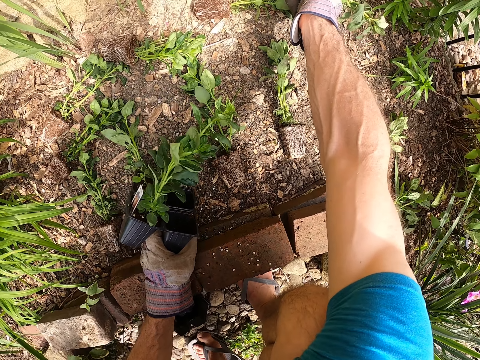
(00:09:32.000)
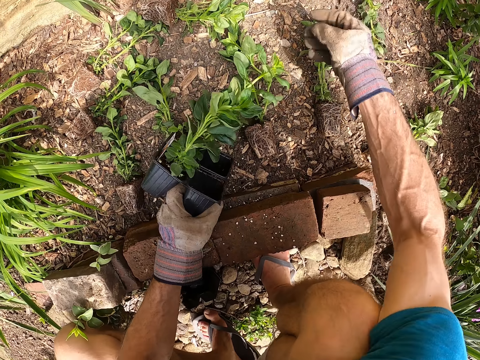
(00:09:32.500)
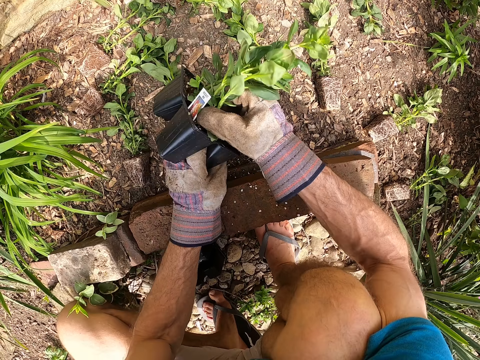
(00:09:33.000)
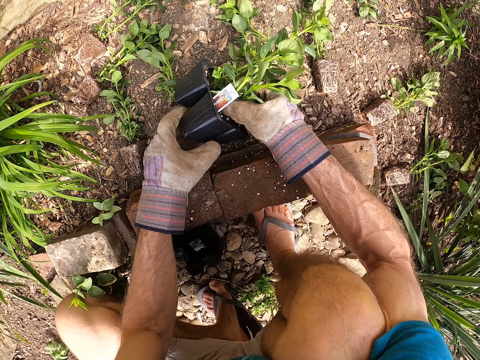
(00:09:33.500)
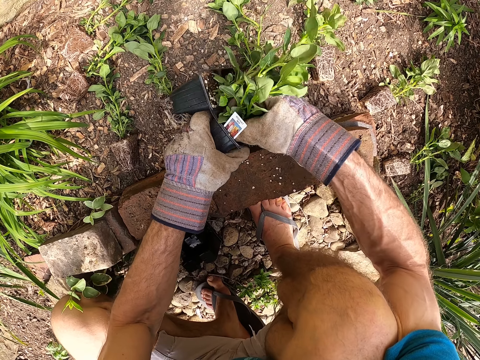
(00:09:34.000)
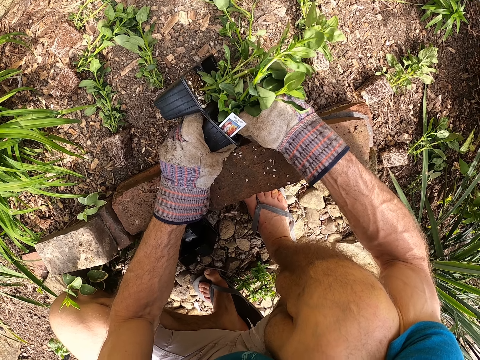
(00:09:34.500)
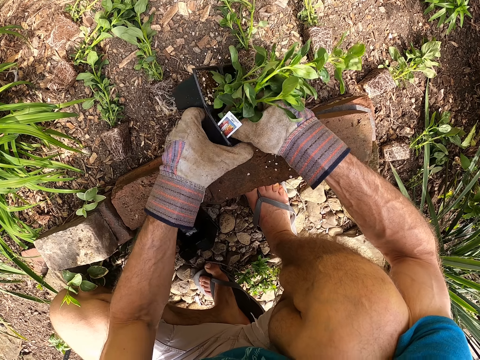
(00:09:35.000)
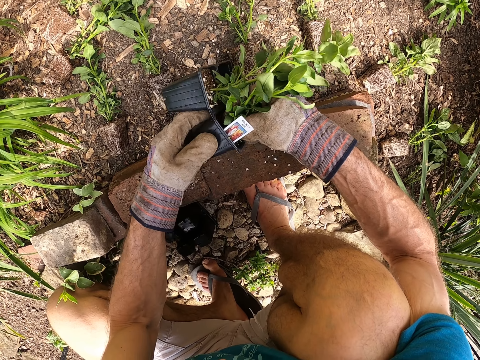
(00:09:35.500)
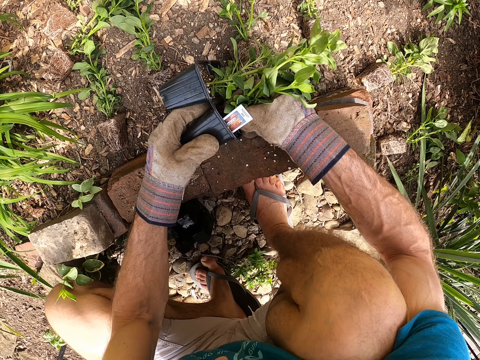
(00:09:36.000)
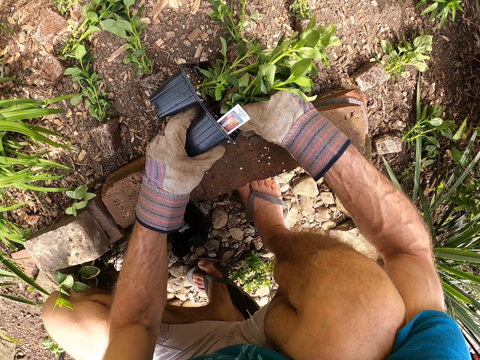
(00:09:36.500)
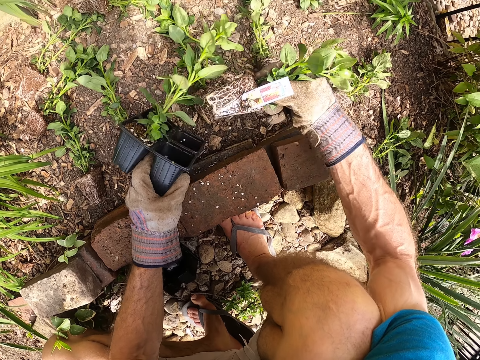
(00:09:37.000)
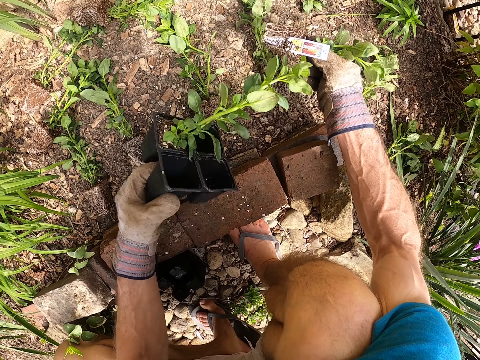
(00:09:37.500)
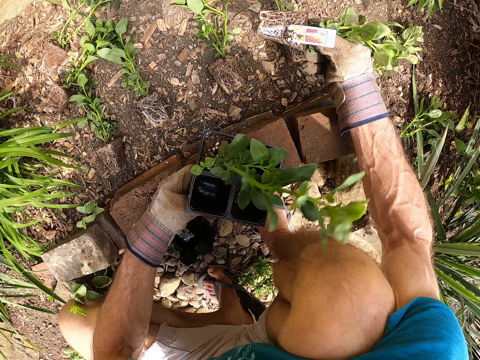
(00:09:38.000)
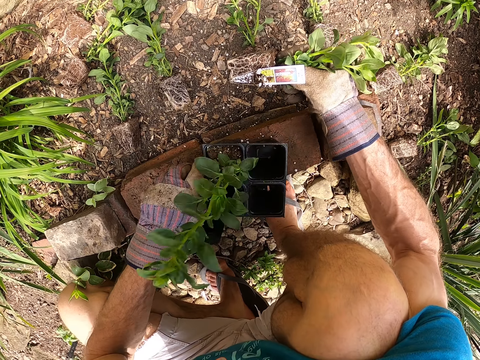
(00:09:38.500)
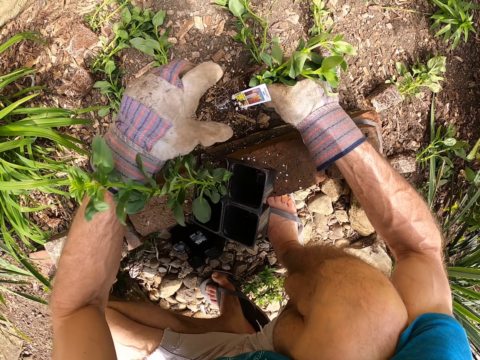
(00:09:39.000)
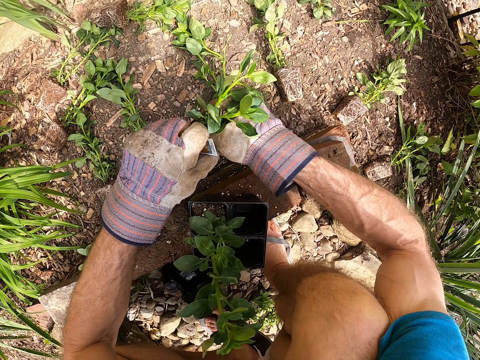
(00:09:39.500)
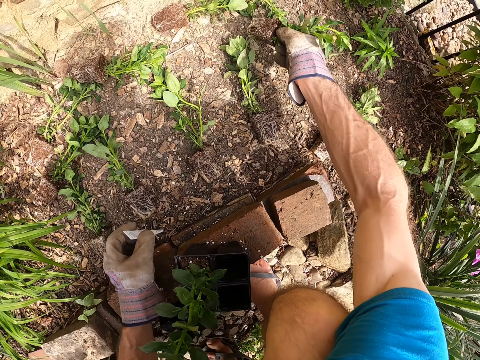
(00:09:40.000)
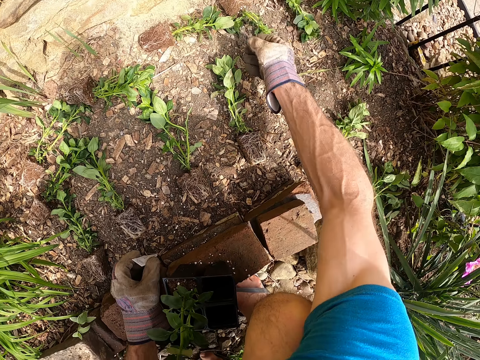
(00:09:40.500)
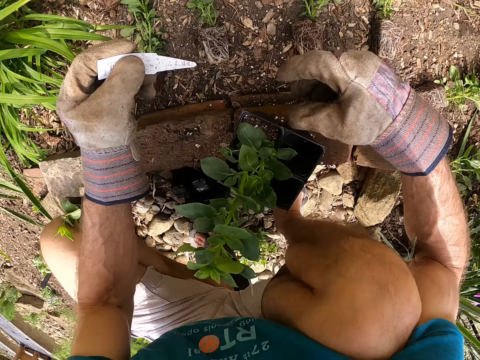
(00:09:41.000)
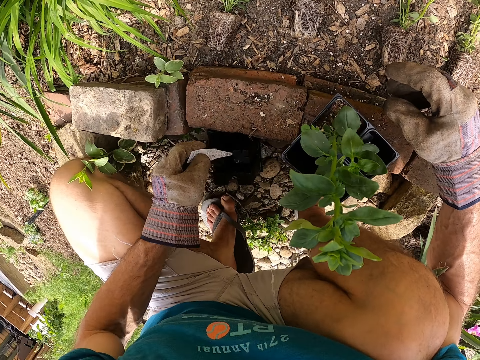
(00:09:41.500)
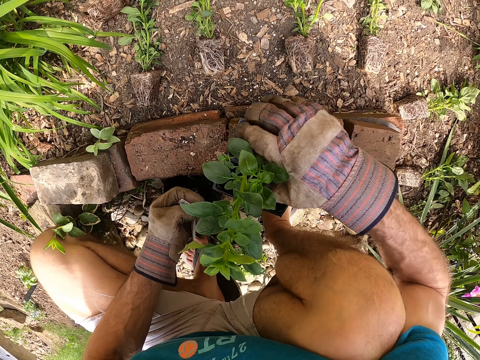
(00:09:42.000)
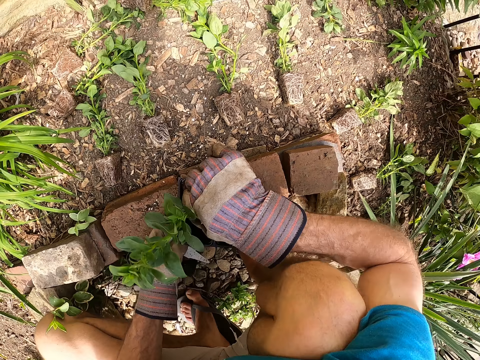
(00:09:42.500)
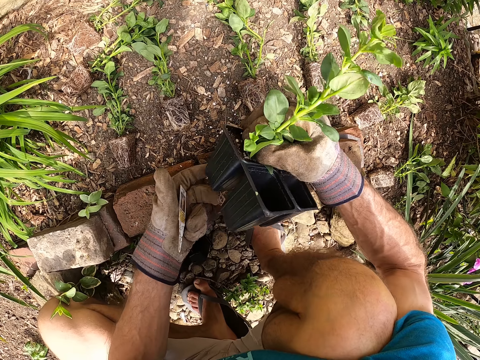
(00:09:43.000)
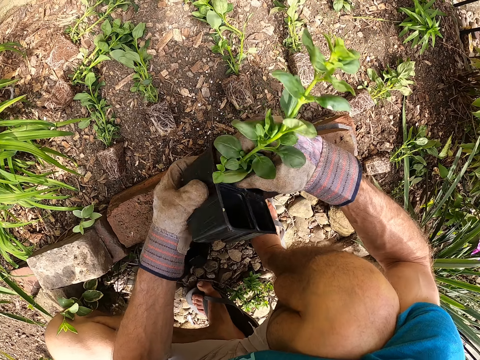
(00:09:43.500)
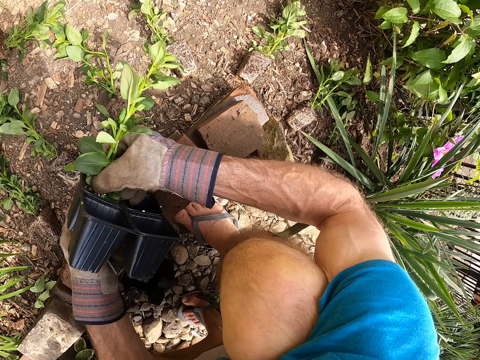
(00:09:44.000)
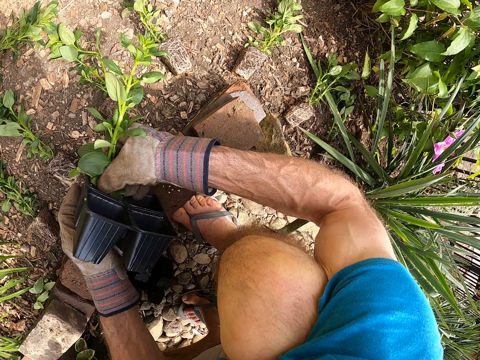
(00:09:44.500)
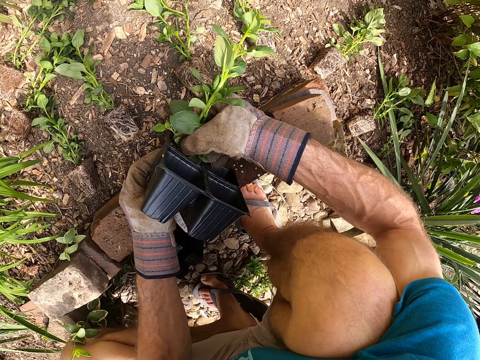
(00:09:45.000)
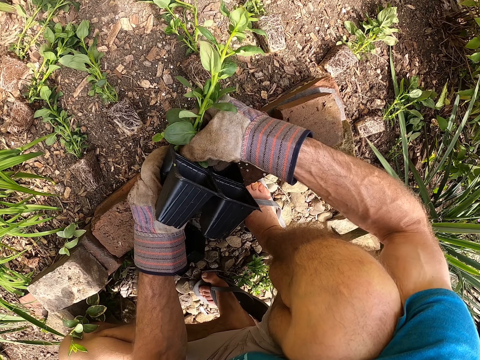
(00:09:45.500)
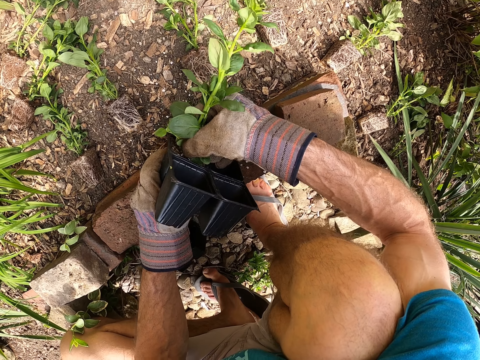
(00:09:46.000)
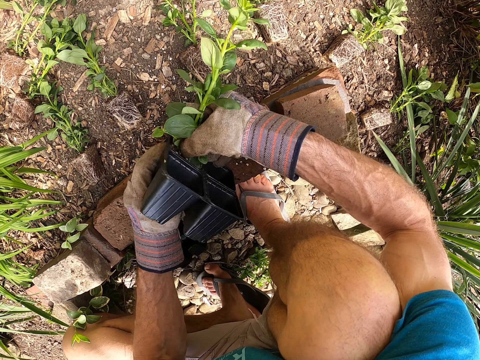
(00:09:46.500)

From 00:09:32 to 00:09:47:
The camera wearer puts the second seedling from the second seedling case on the ground with his right hand. He removes a third seedling from the second seedling case with his right hand. He puts the second seedling case on the ground with his left hand. He removes the paper from the third seedling with his left hand. He puts the third seedling from the second seedling case on the ground with his left hand. He holds a fourth seedling of the second case with his right hand. He picks up the second seedling case with the fourth seedling in his hand. He removes the fourth seedling from the second seedling case with his right hand.

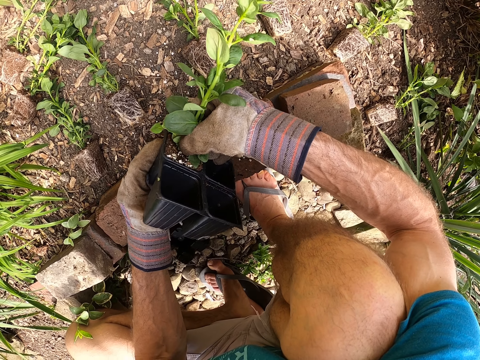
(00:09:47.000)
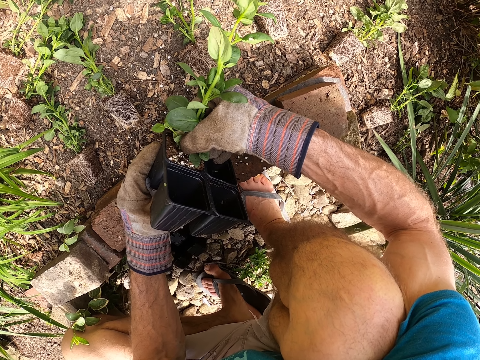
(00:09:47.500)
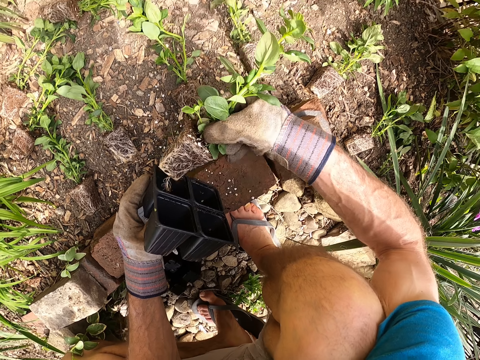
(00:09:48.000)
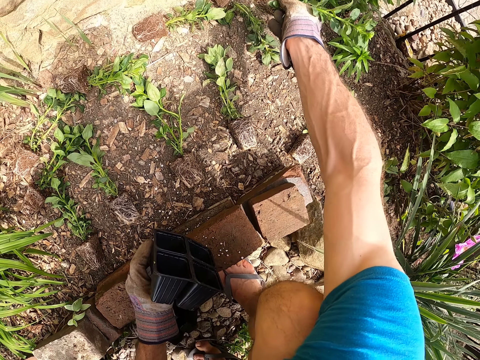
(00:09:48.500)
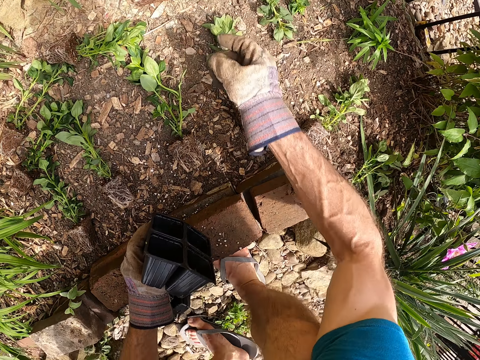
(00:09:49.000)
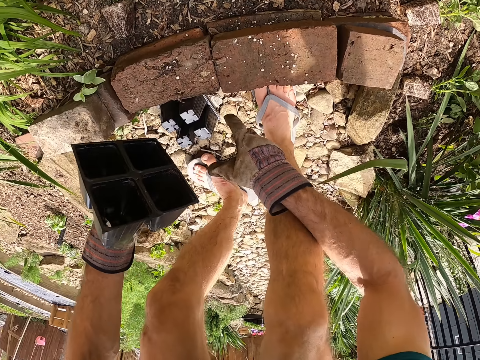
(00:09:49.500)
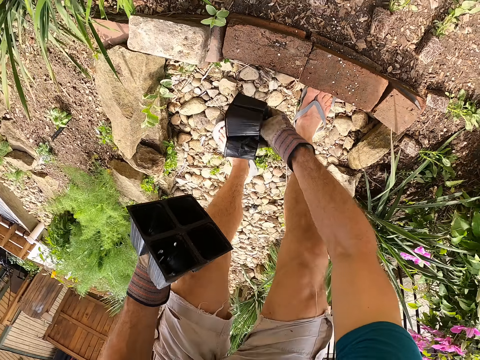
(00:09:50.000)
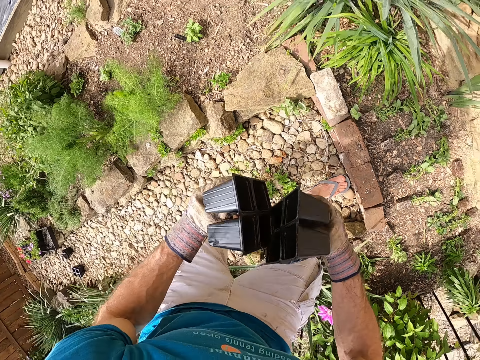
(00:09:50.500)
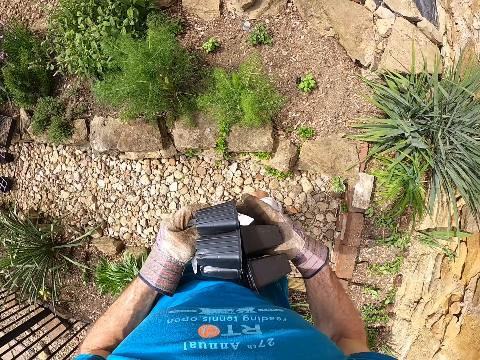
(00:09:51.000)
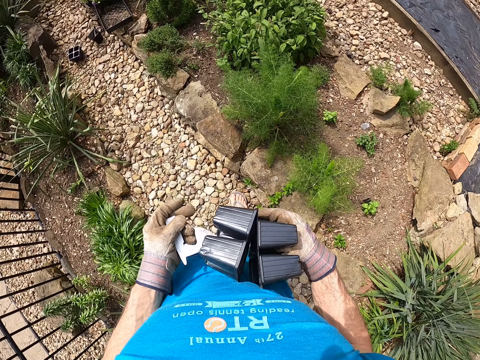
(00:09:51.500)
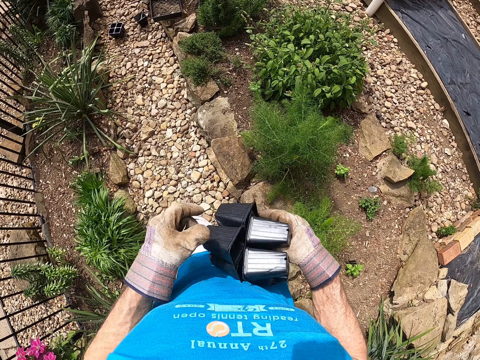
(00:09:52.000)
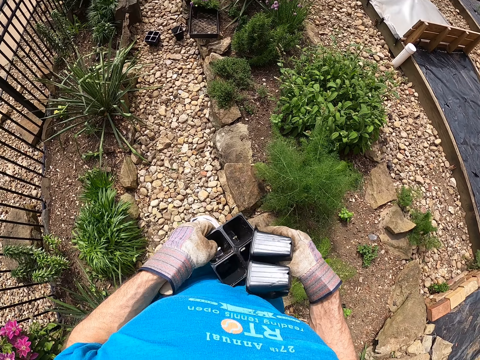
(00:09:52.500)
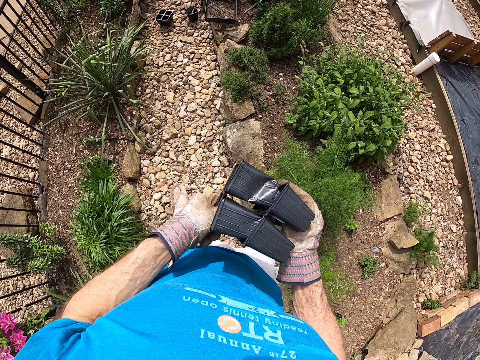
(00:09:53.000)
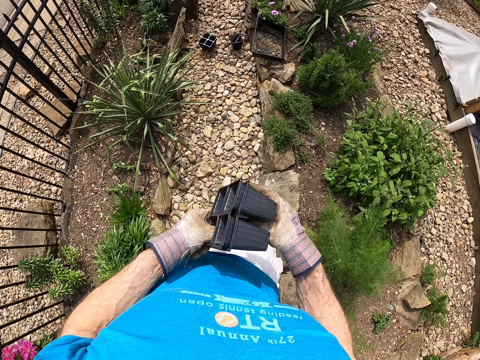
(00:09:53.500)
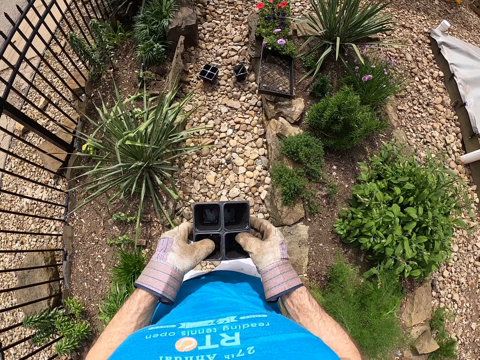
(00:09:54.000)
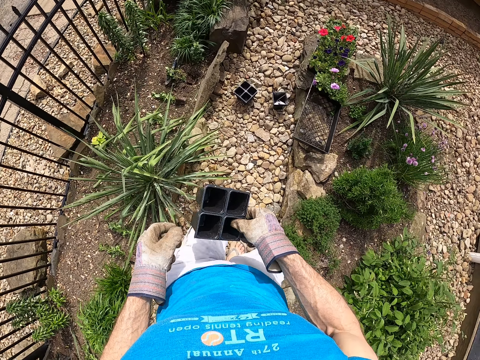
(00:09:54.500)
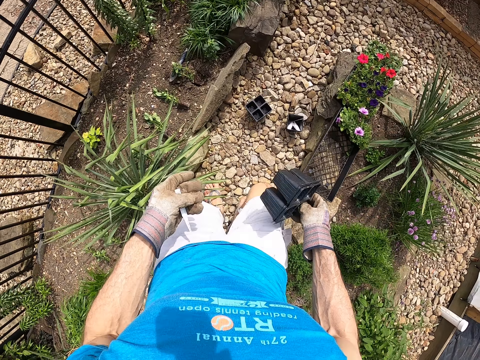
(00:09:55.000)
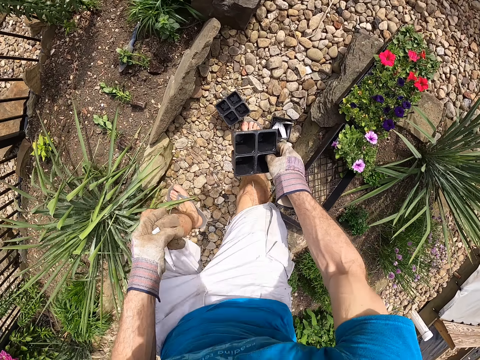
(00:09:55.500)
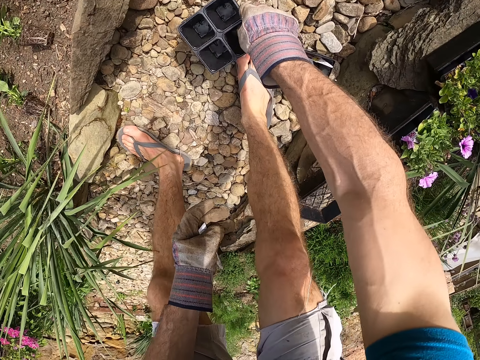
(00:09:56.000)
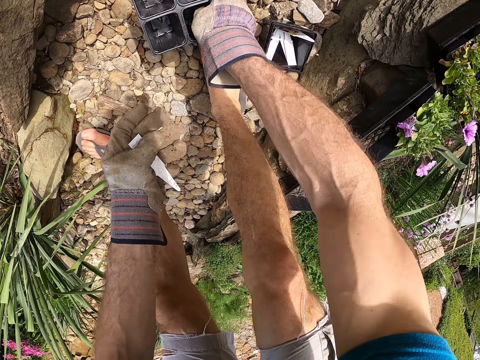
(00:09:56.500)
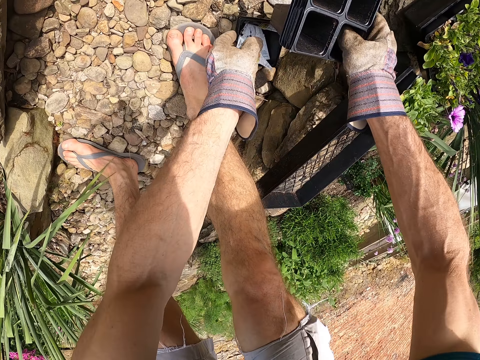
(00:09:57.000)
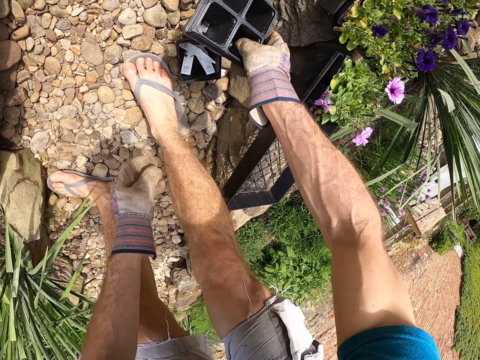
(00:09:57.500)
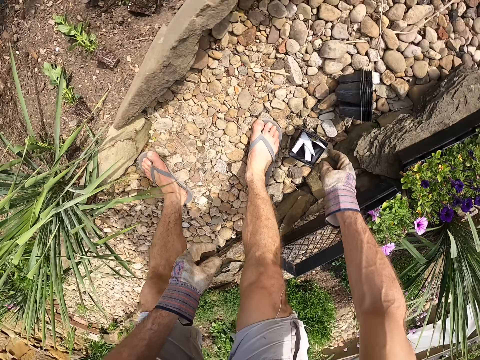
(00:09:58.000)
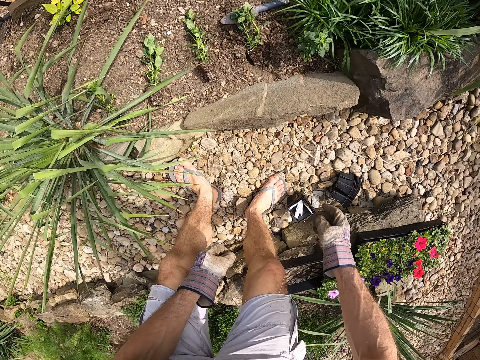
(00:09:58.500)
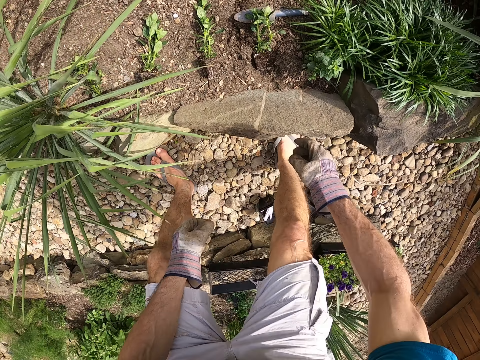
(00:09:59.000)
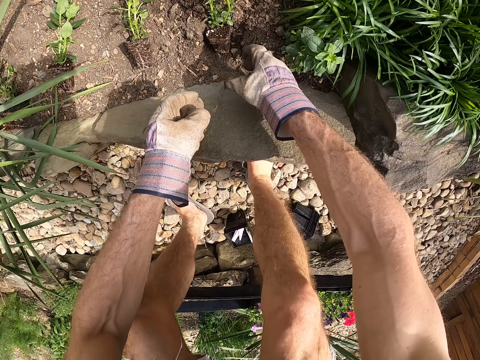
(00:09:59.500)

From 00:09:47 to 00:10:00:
The camera wearer removes the seedling from the container. He puts the fourth seedling from the second seedling case on the ground with his left hand. He picks up the seedling case on the ground with his right hand. He turns around. He holds the seedling cases with his right hand. He carries the containers in the garden. He puts the second seedling case in the seedling case with his hands. He passes the seedling case to his right hand. He picks up a third seedling case with his right hand. He stacks the containers together. He puts the paper in a black plastic with his left hand. He drops the seedling cases to the ground with his left hand.
